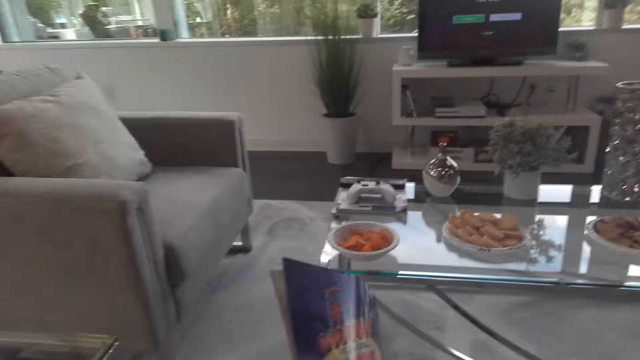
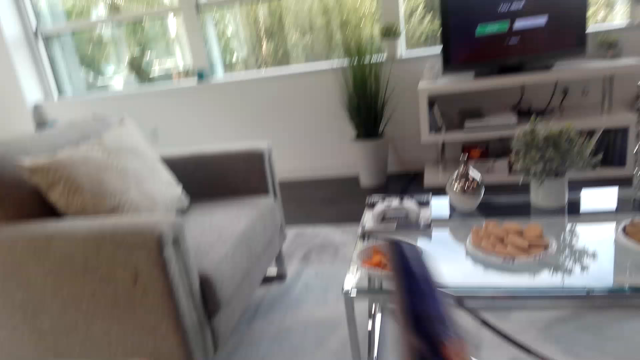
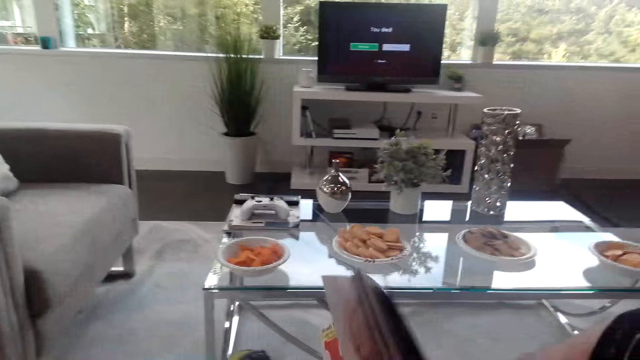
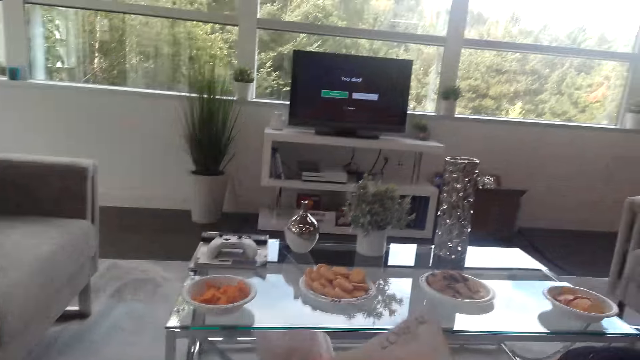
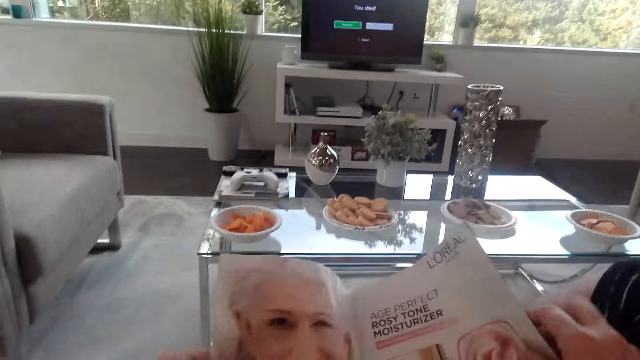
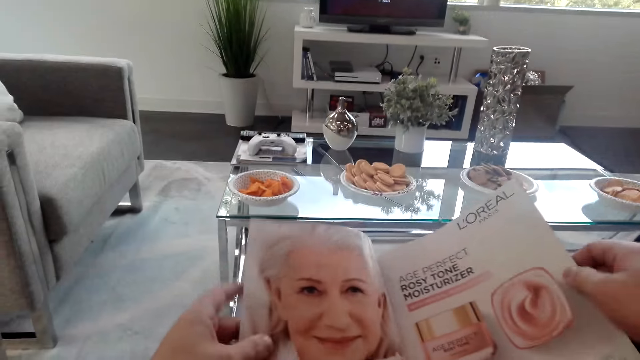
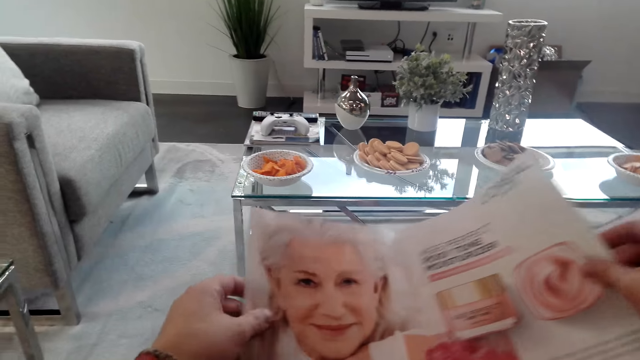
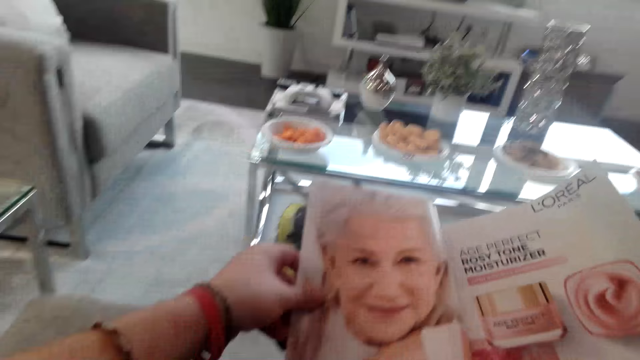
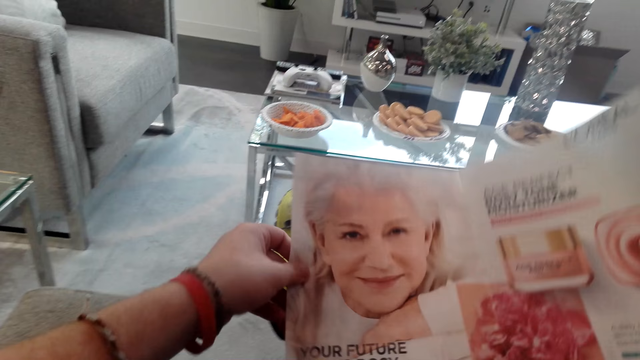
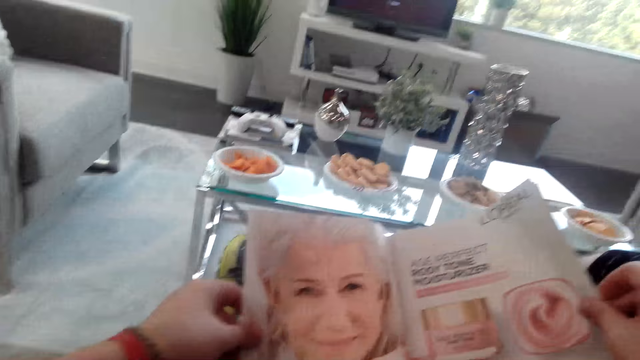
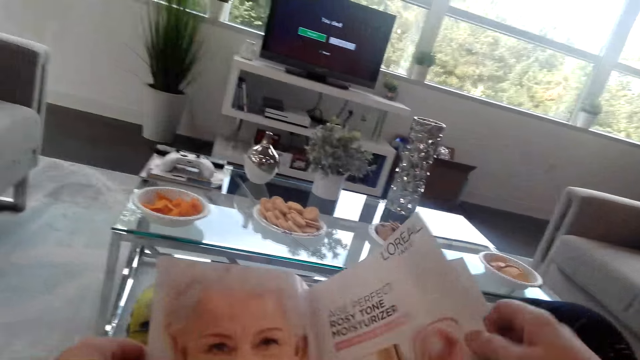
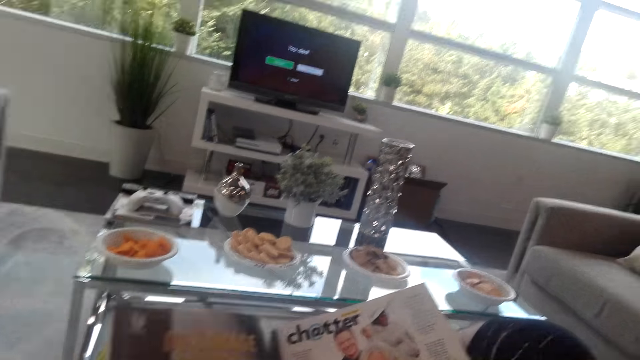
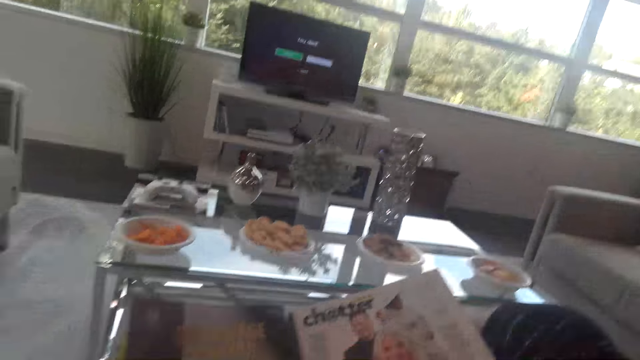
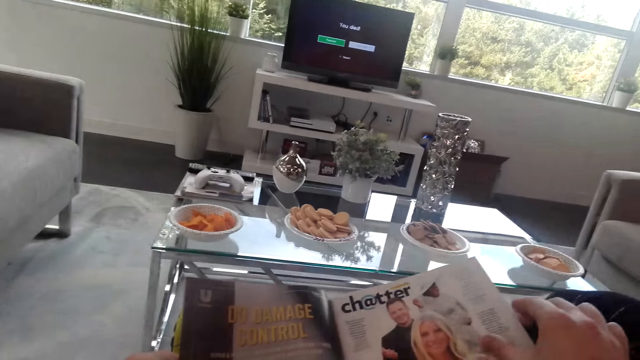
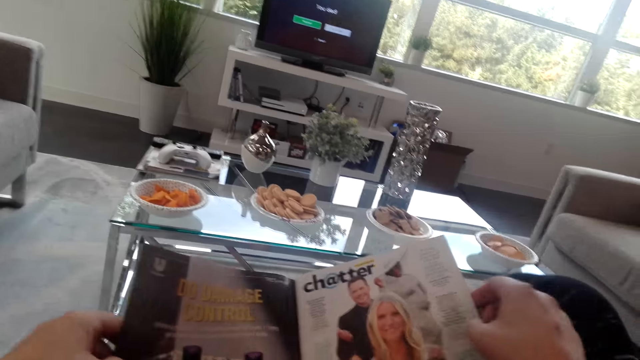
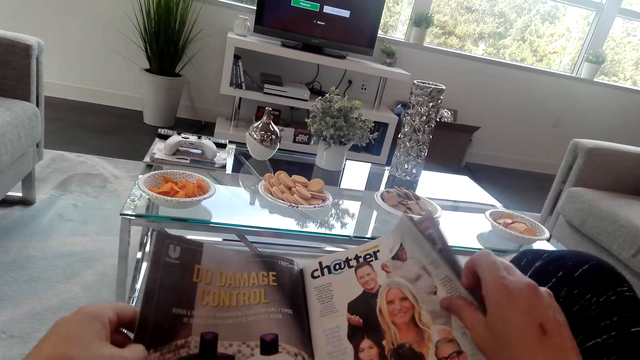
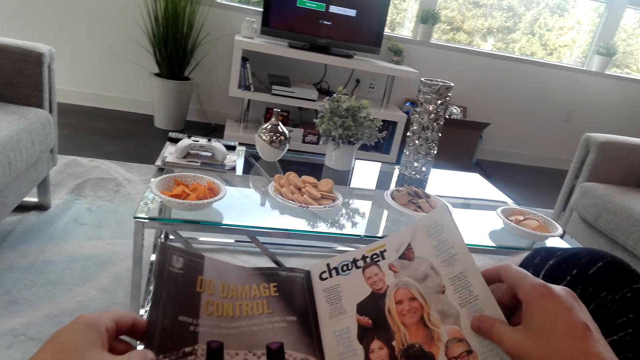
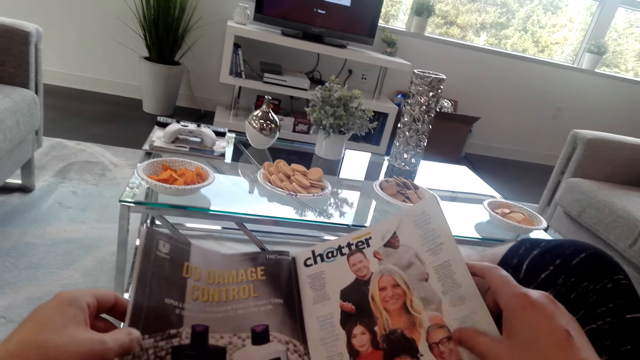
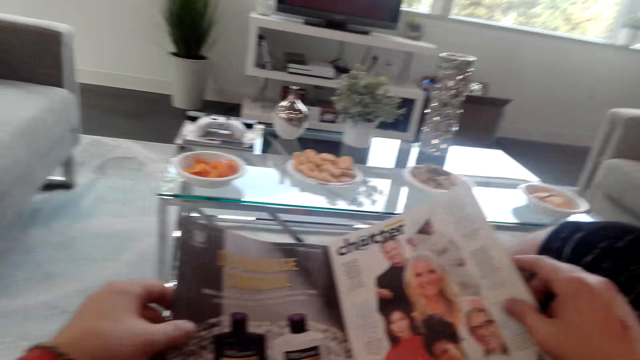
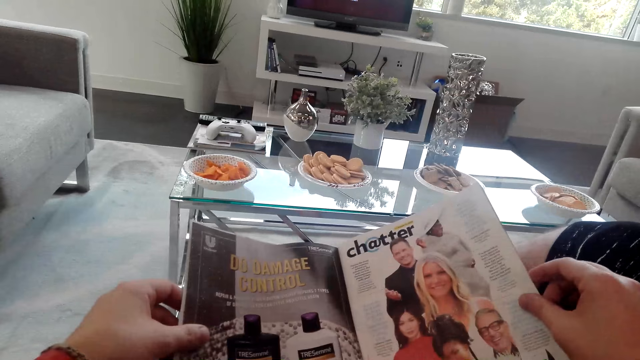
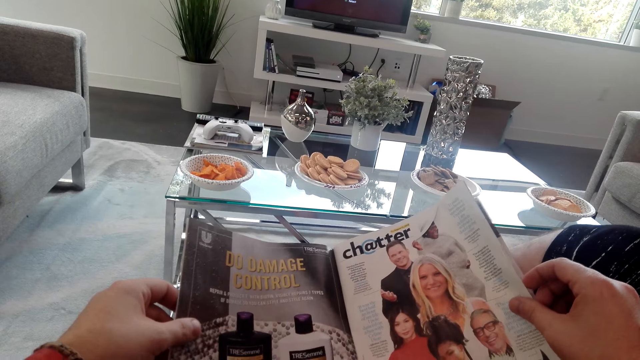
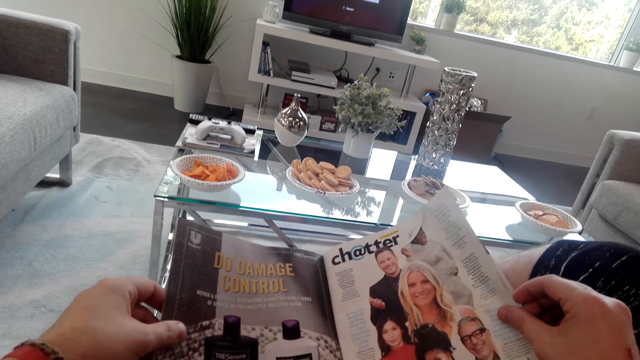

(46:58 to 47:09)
The camera wearer opens the magazine. They flip through the magazine.

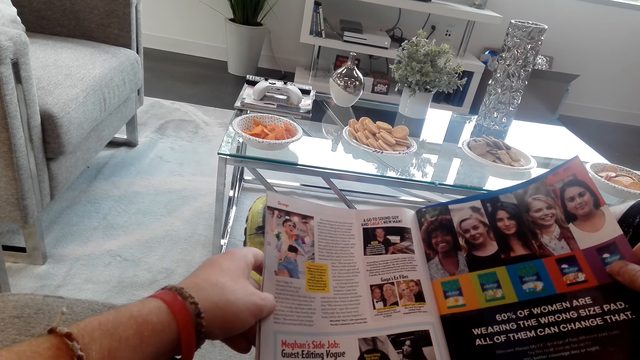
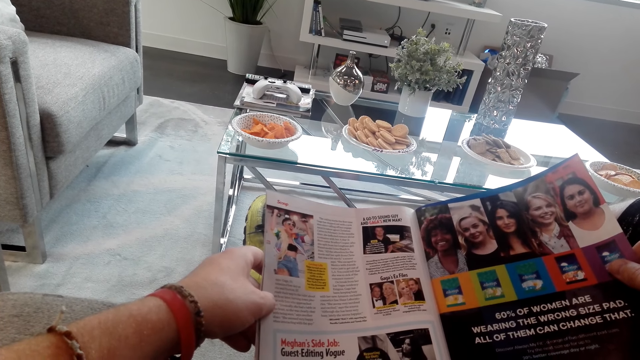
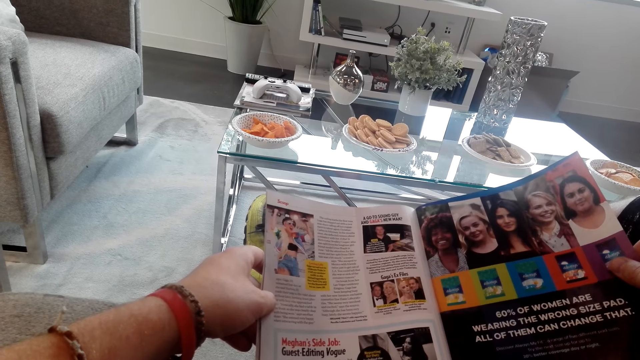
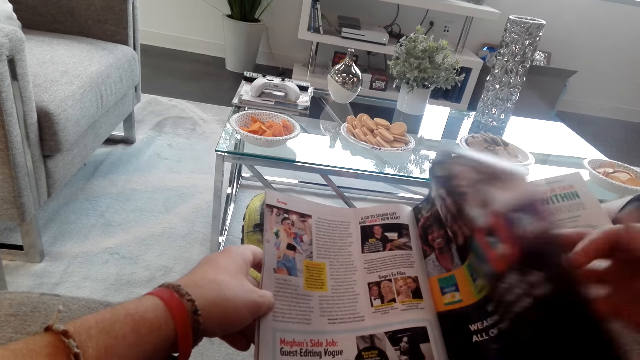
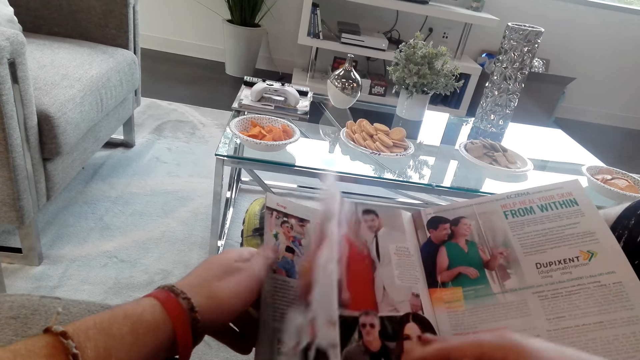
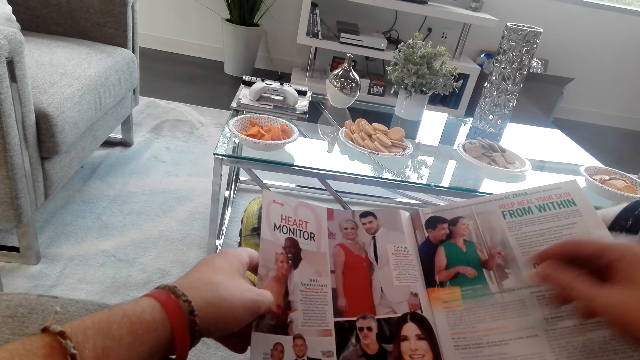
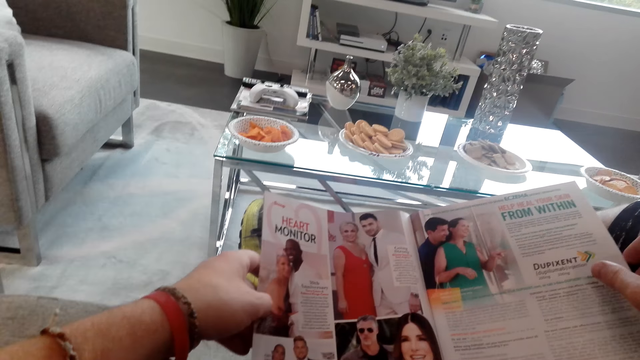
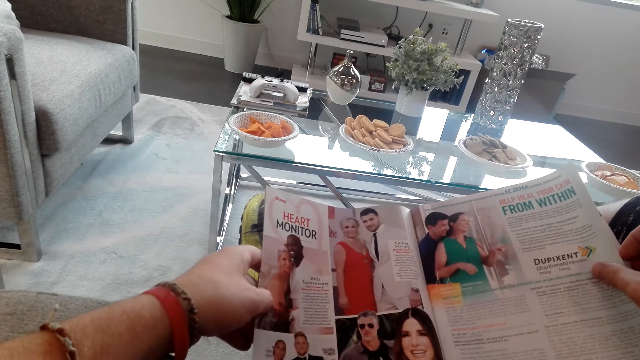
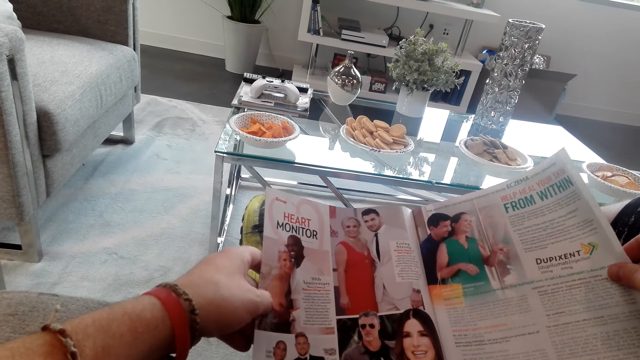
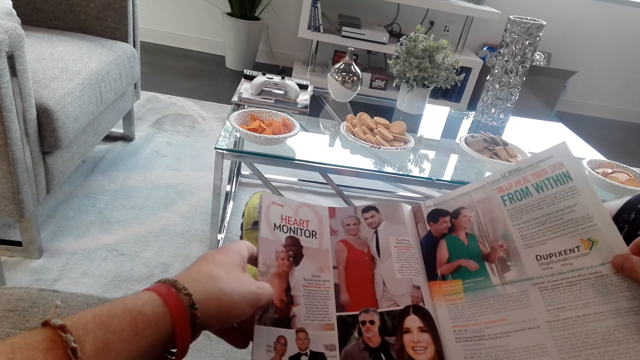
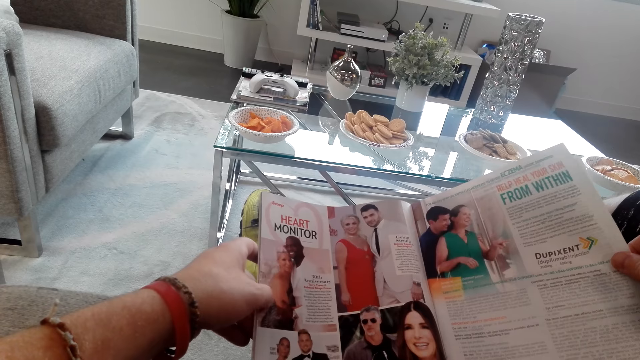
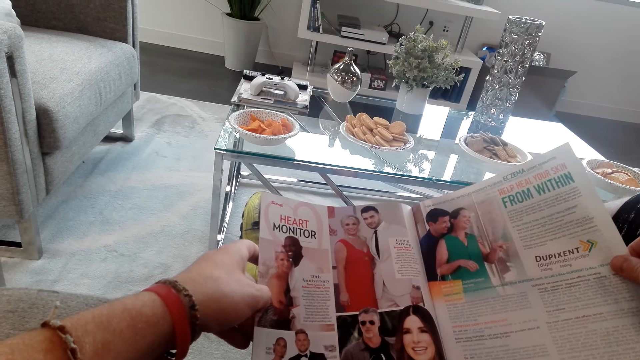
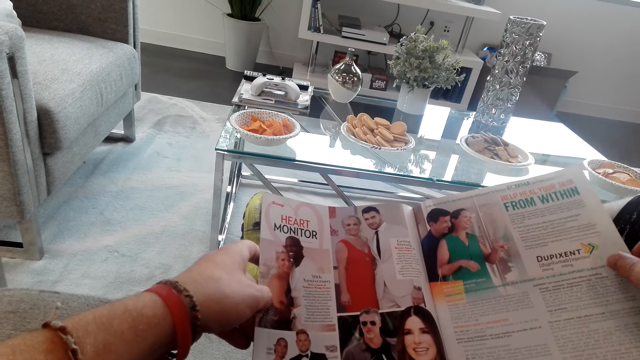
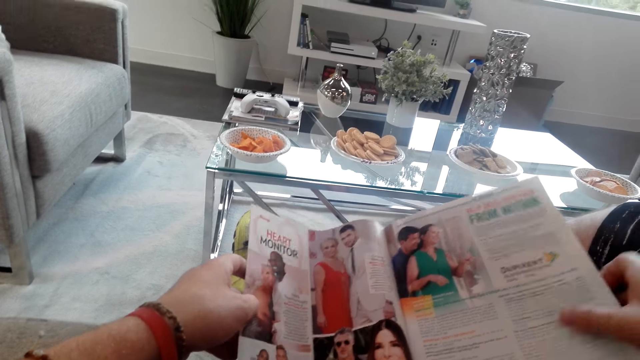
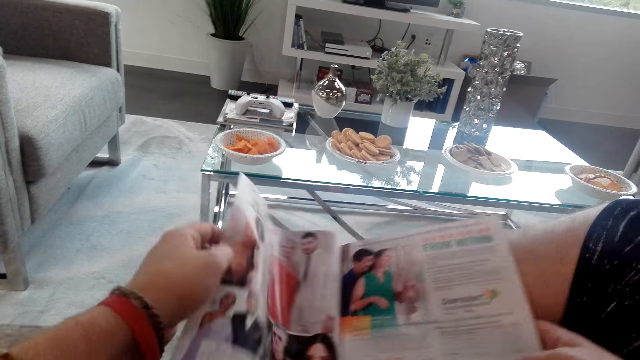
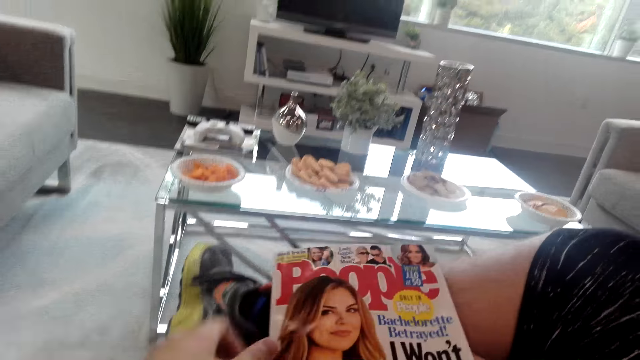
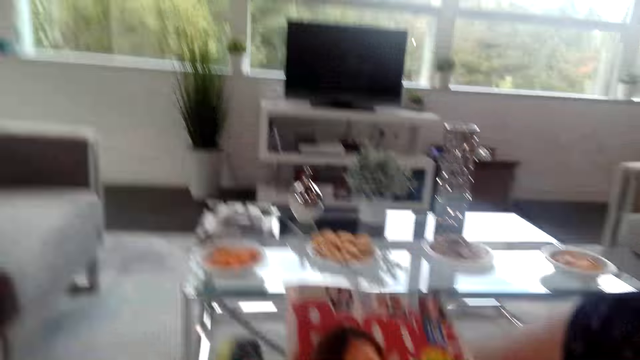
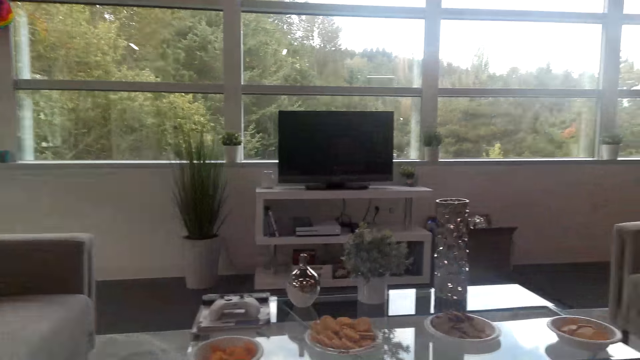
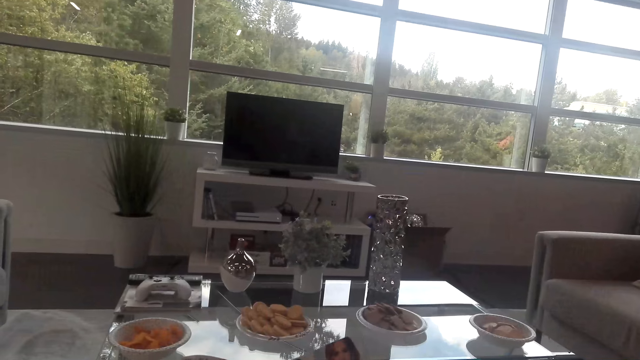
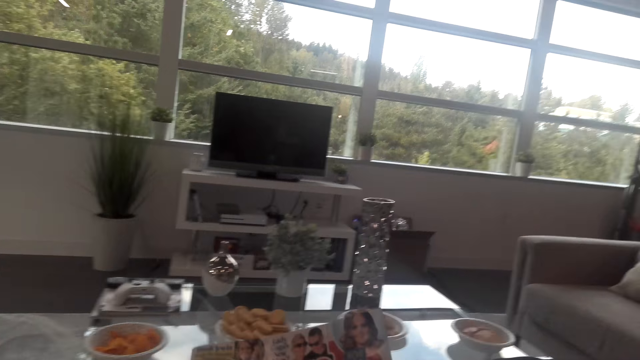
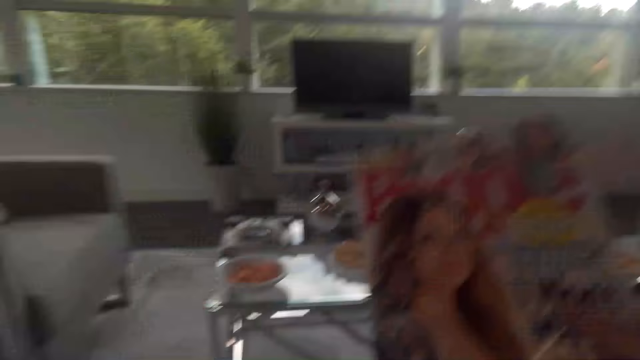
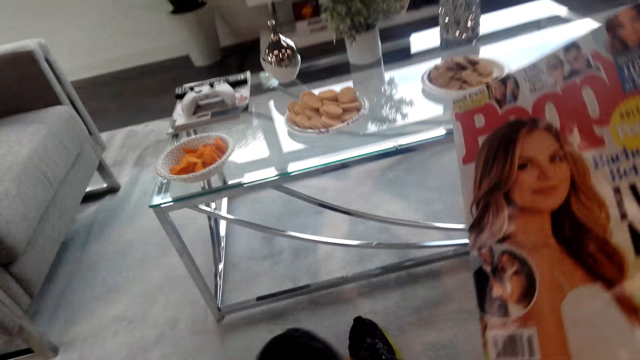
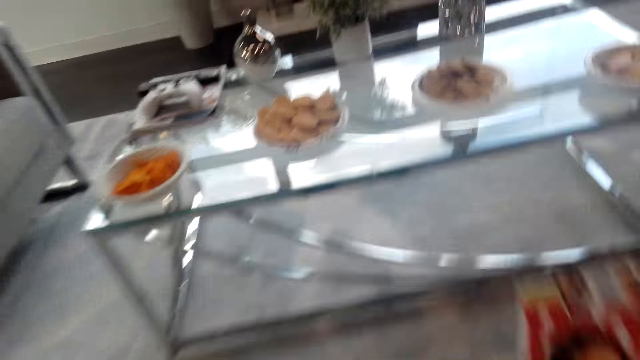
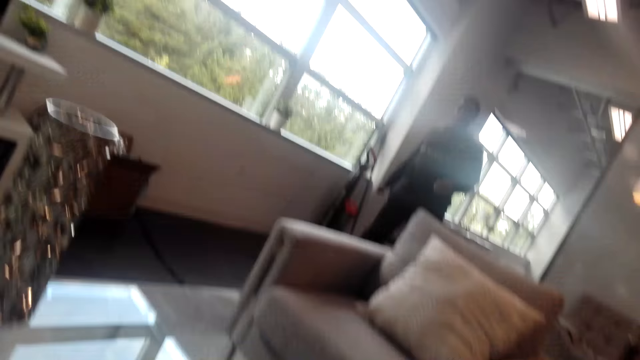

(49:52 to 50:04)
The camera wearer flips through the magazine. They open the page. They read the magazine. A person converses with the camera wearer. The camera wearer closes the magazine. They walk around the room and lift up the magazine.
